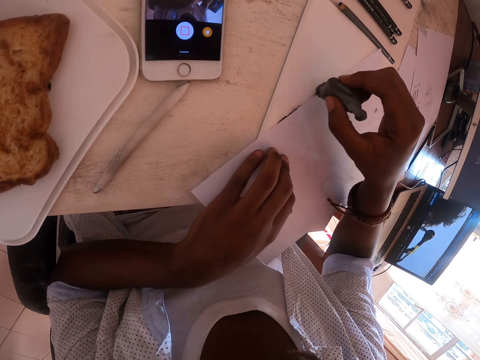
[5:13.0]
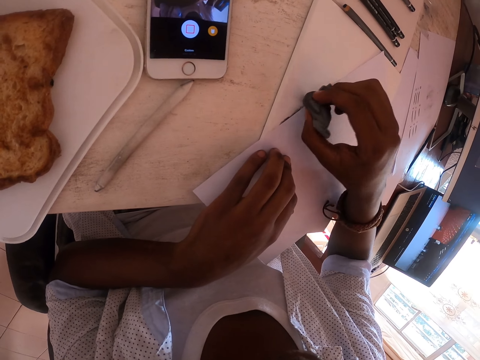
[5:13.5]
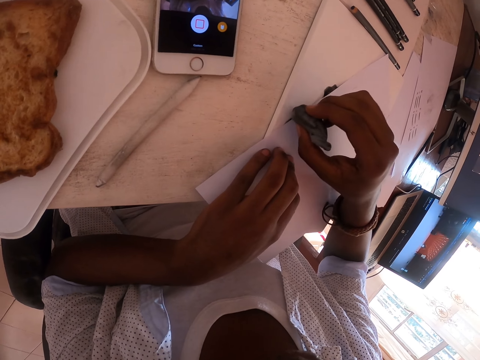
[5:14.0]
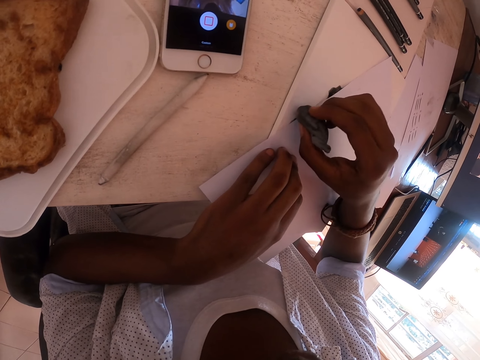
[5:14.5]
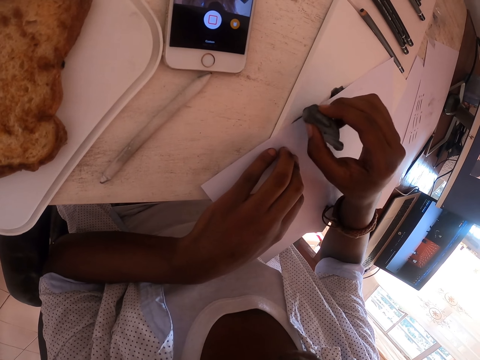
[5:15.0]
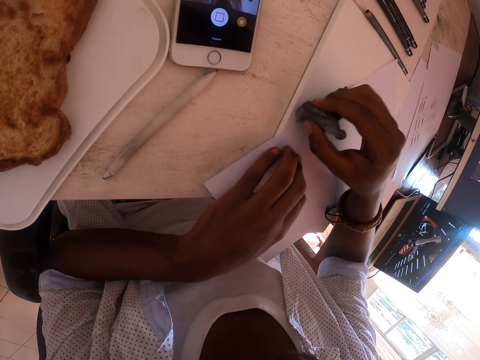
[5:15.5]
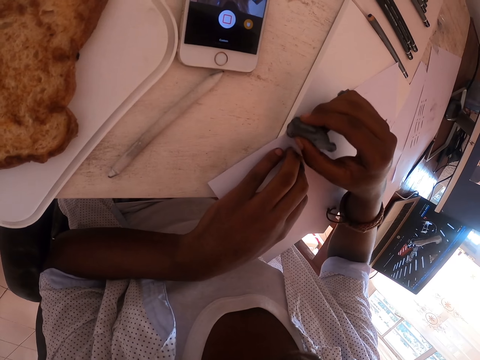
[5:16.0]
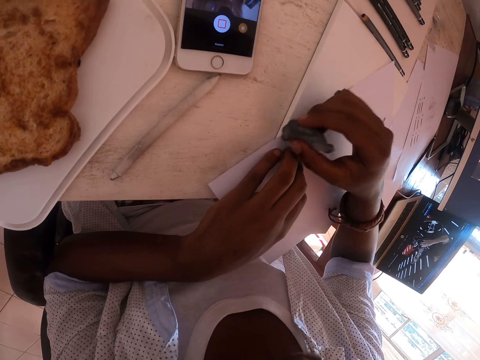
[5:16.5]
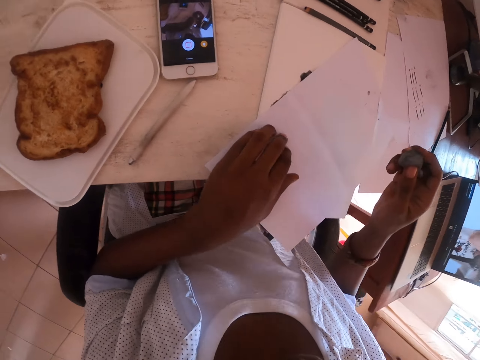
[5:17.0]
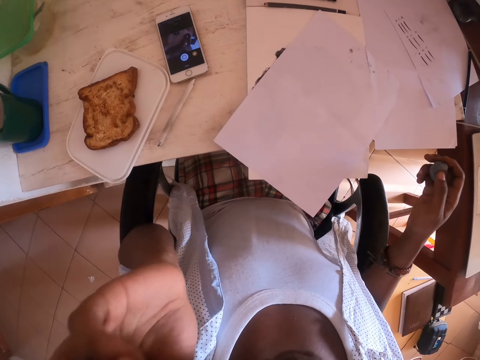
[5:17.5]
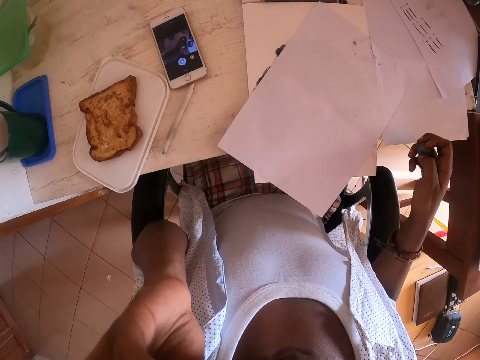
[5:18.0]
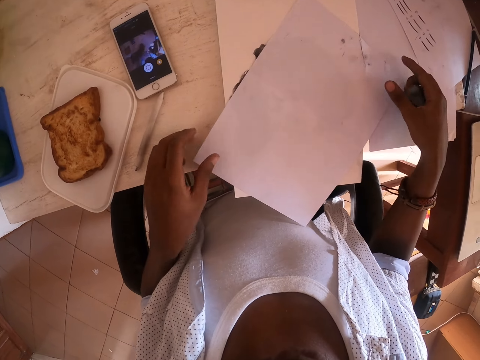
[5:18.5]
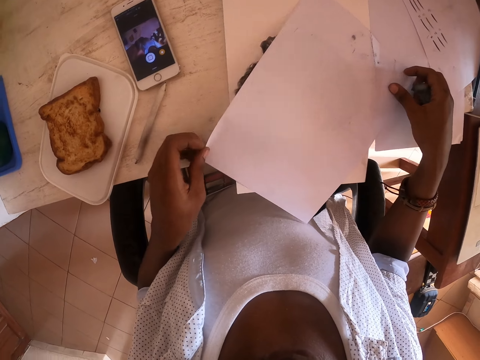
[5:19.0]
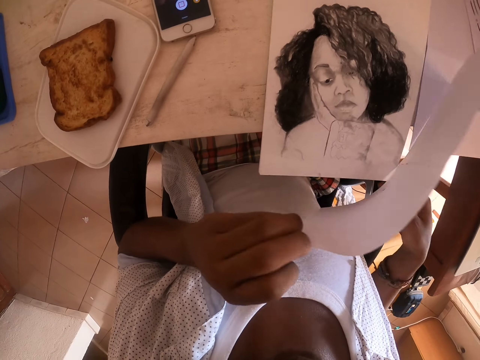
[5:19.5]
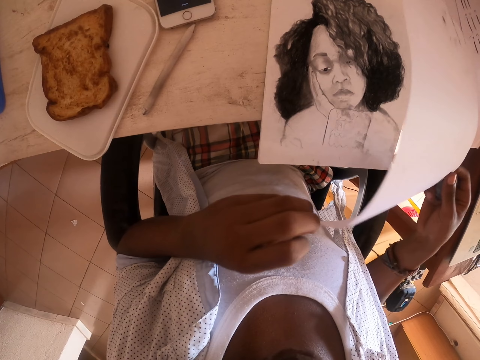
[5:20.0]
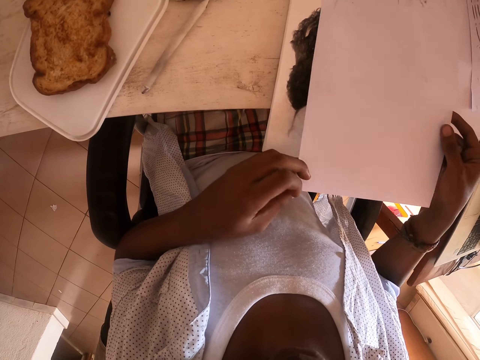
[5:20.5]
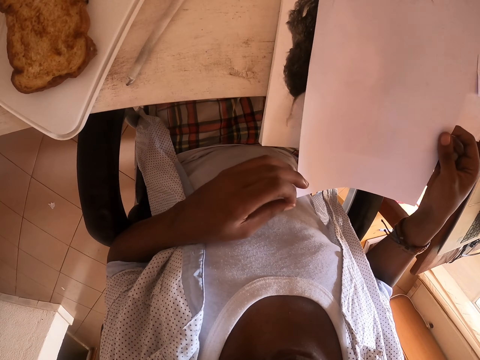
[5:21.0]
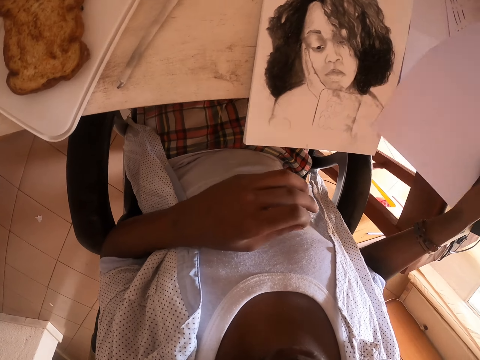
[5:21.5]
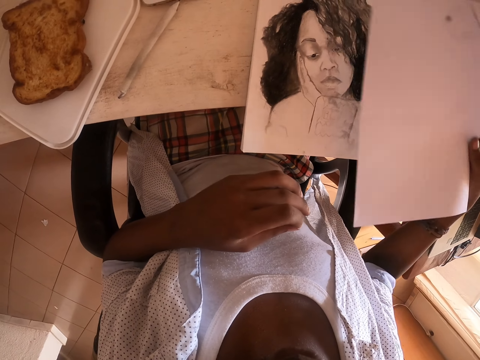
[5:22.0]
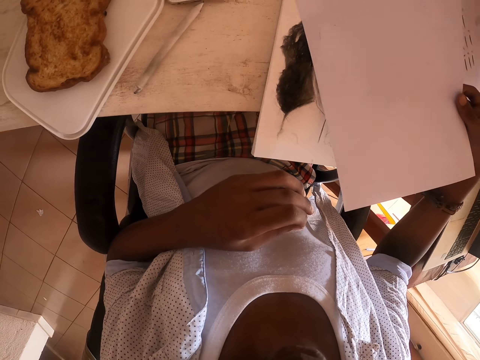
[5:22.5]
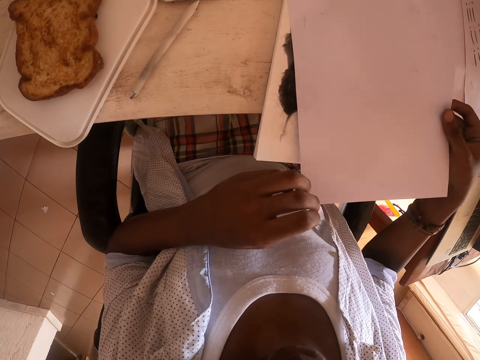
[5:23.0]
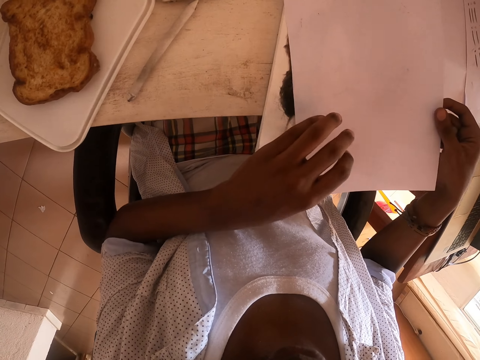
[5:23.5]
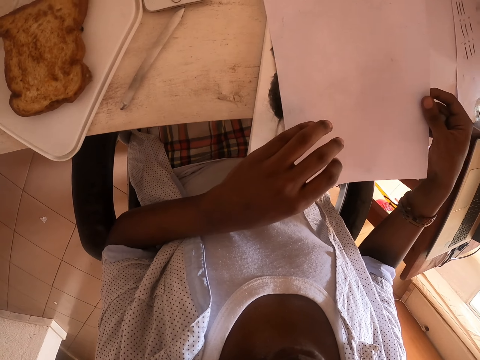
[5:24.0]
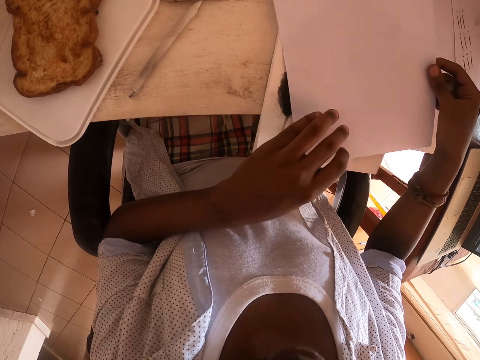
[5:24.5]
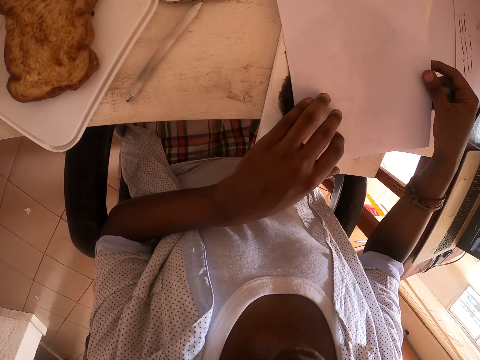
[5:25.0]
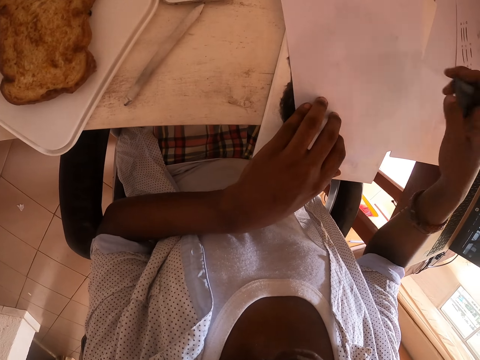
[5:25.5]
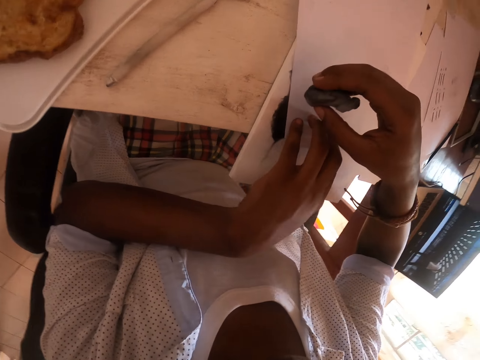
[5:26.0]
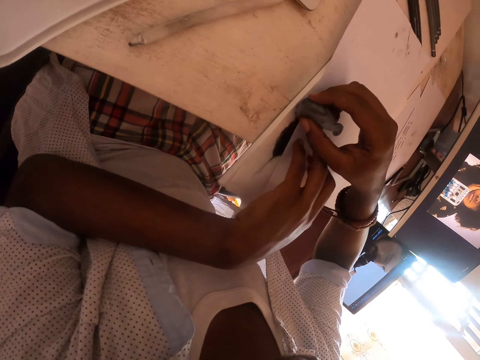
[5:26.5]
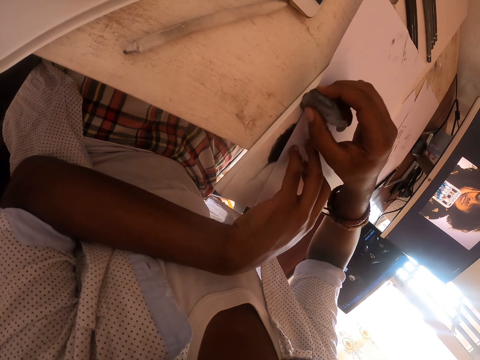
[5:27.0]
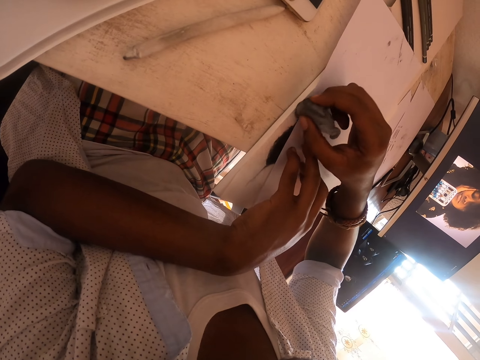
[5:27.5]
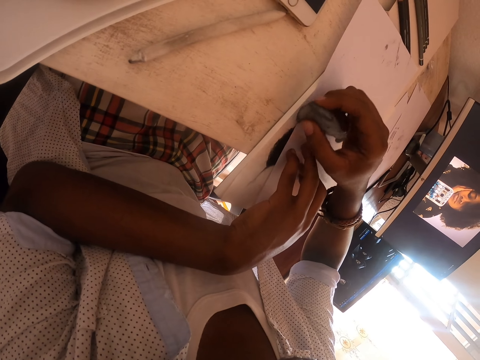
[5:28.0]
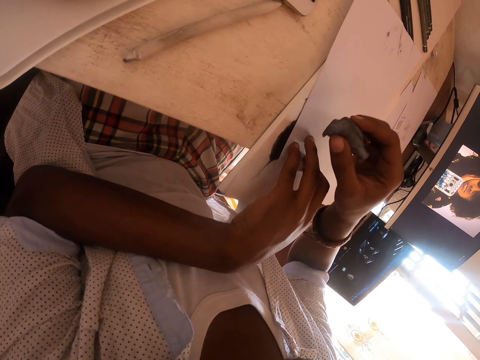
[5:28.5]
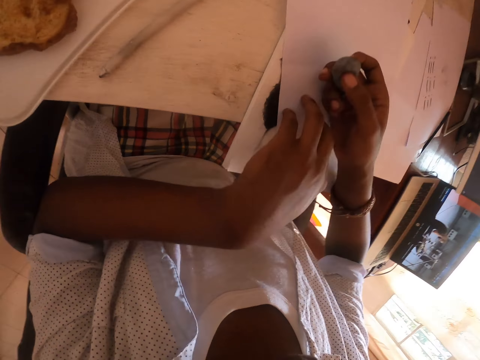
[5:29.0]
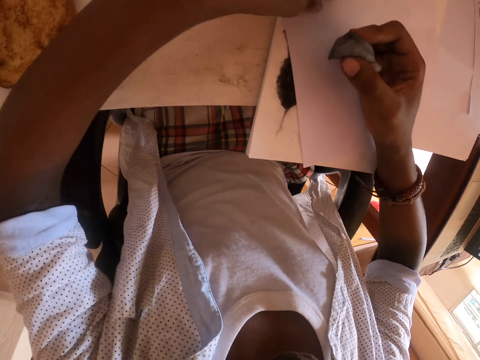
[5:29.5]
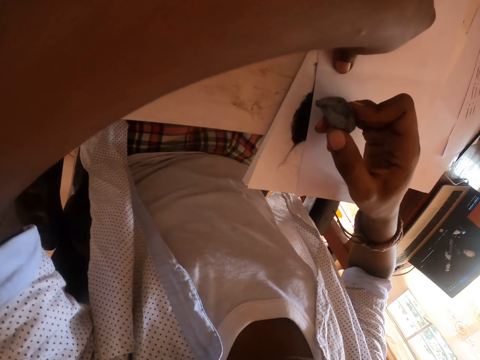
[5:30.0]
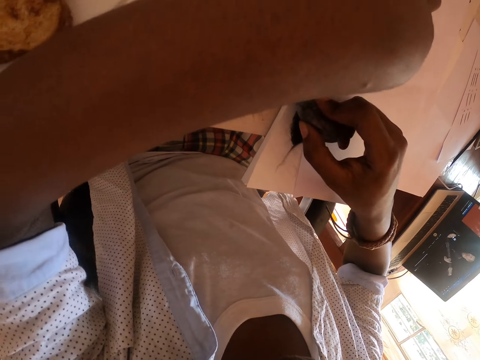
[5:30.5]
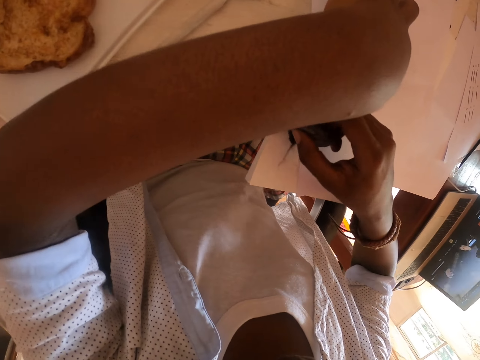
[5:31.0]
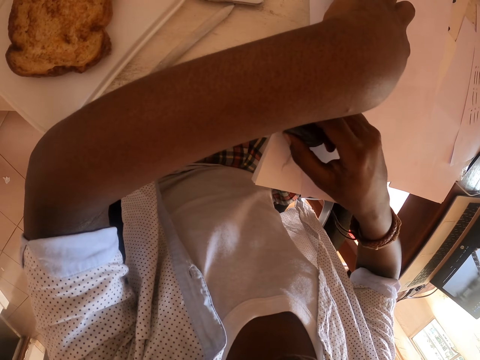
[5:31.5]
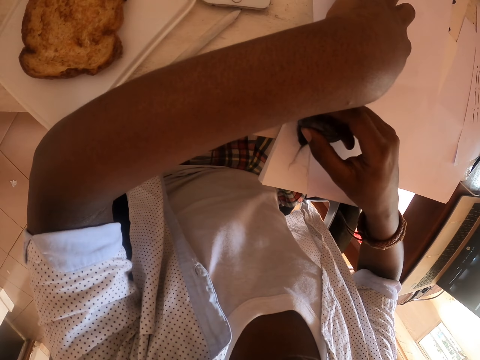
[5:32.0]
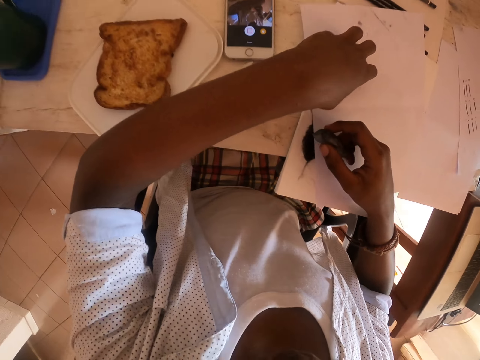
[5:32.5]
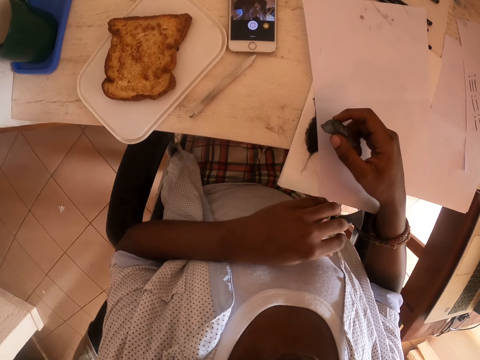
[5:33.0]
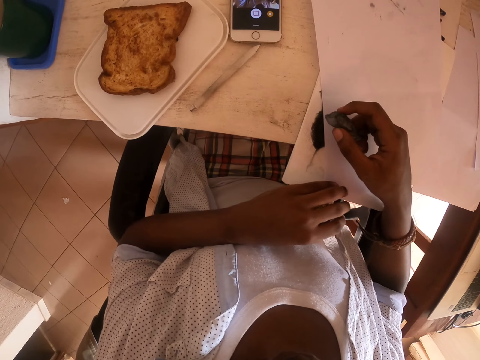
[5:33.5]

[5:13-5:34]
The camera wearer stares around. They lift the paper. They place the paper on the drawing. They cover the picture. They erase with an eraser. They stare around.

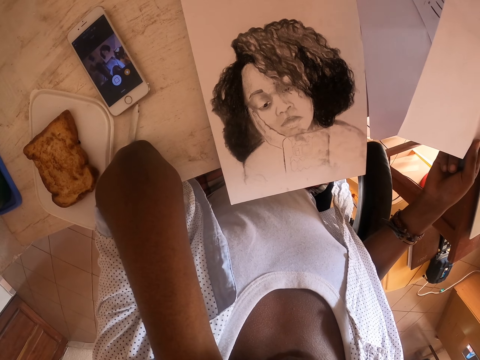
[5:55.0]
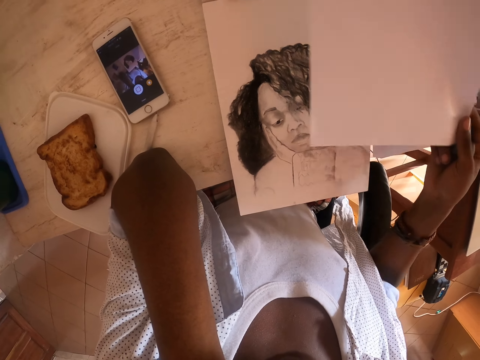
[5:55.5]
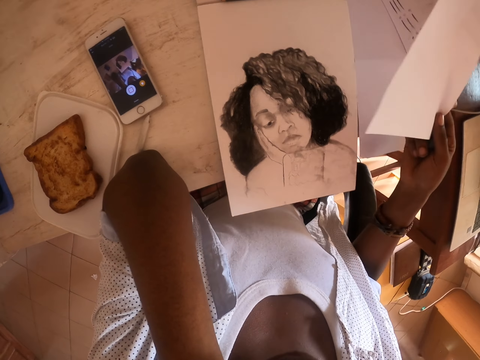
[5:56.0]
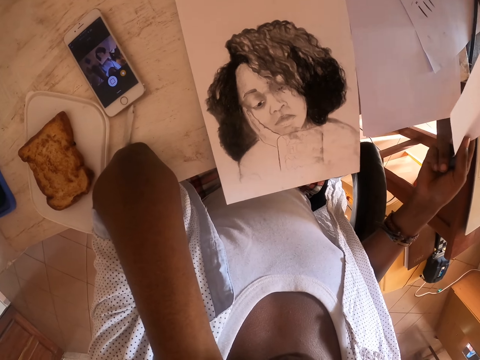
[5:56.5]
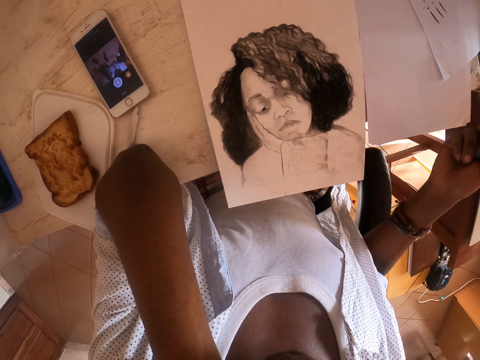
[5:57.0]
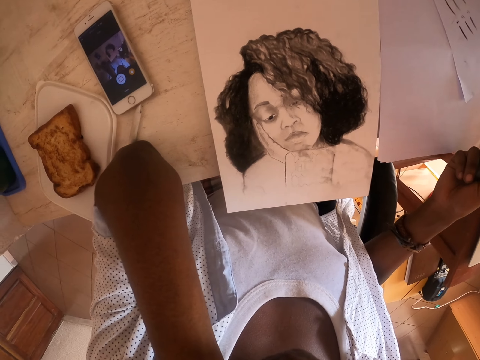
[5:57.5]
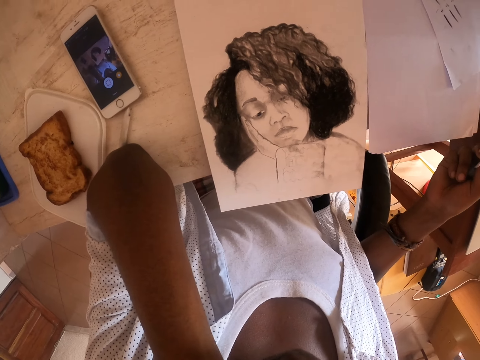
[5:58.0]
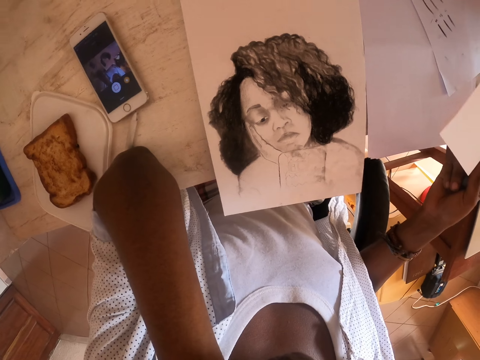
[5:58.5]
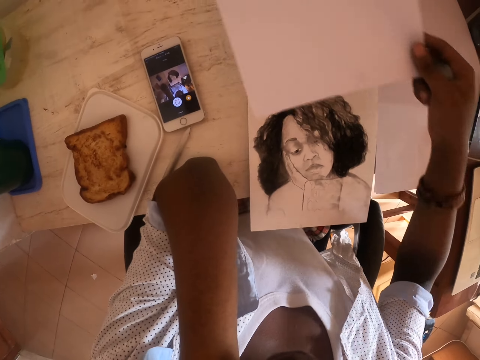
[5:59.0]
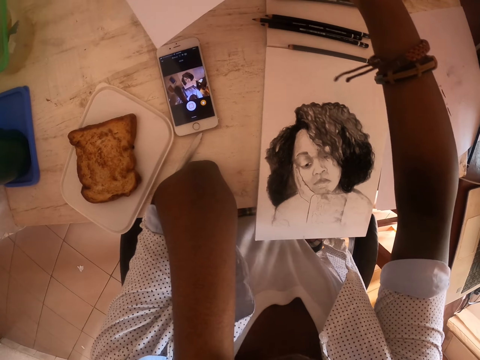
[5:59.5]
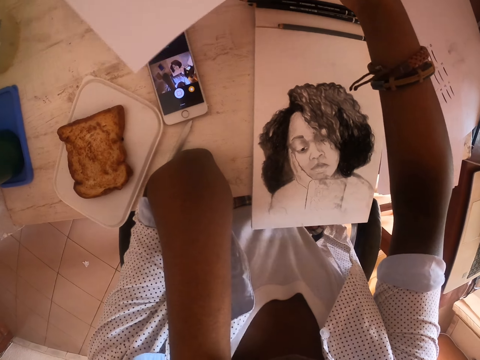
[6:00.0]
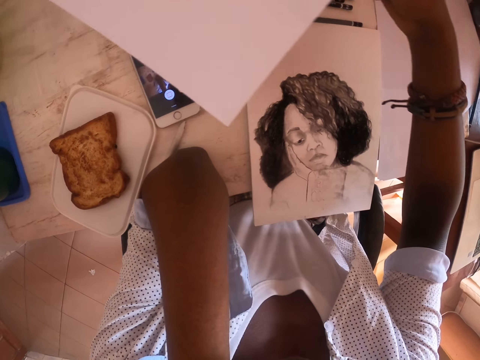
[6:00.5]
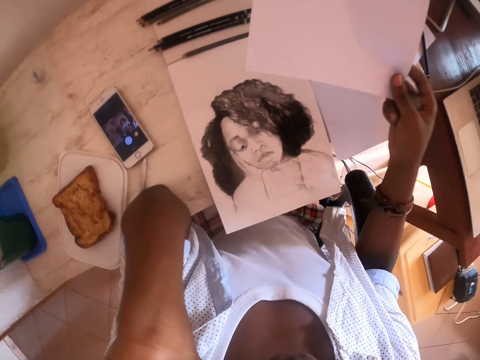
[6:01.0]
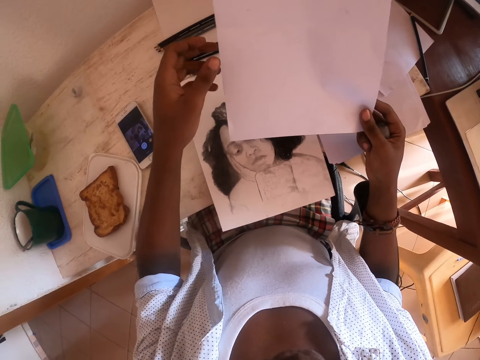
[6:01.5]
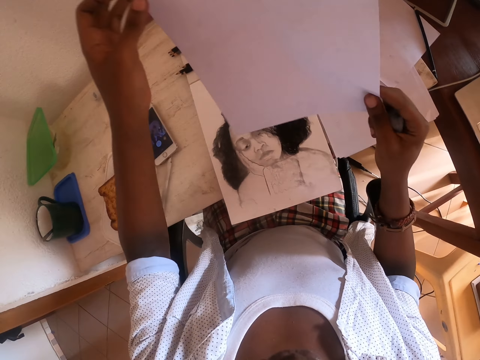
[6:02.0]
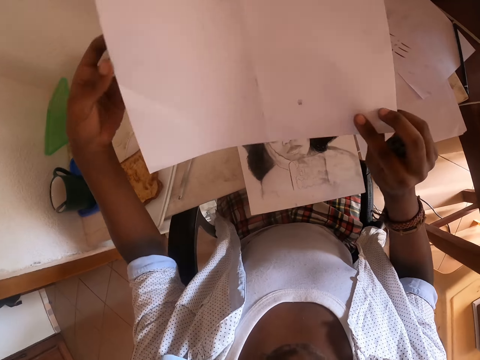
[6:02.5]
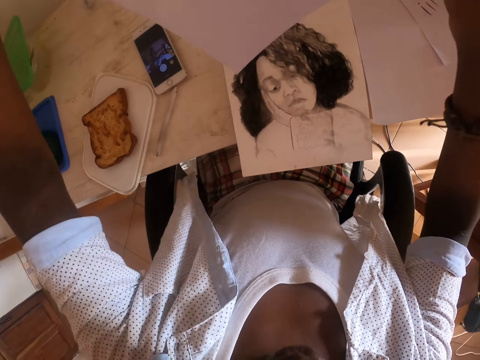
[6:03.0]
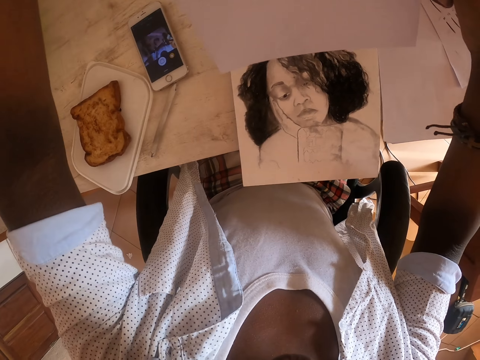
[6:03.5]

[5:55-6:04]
The camera wearer looks at the picture. They turn the paper.
